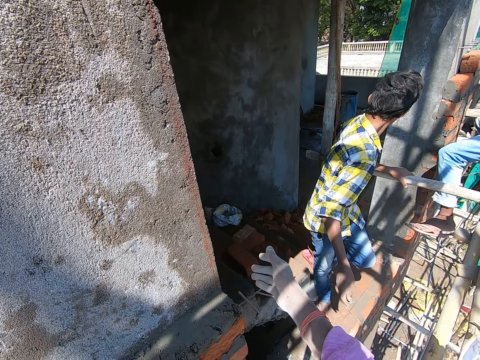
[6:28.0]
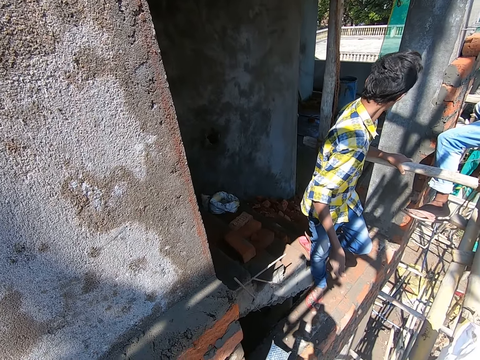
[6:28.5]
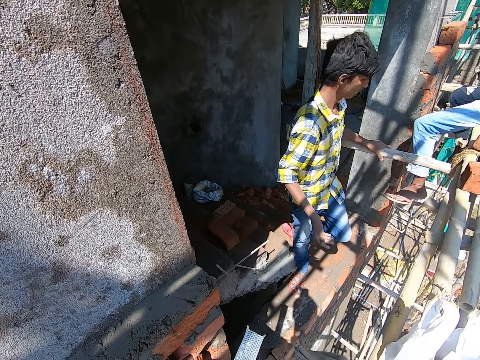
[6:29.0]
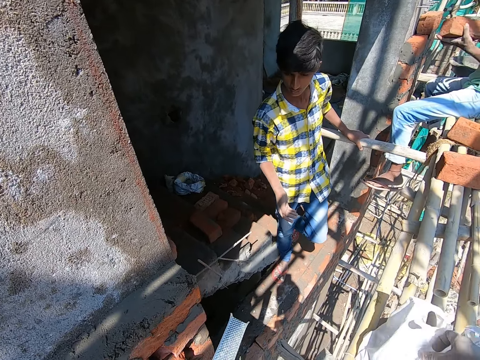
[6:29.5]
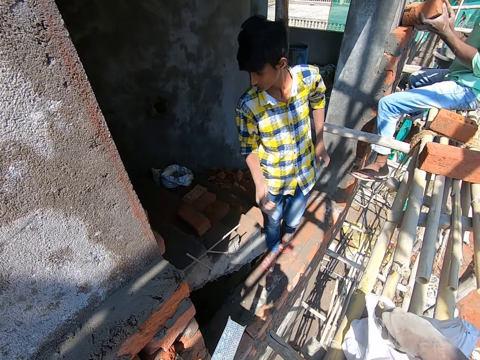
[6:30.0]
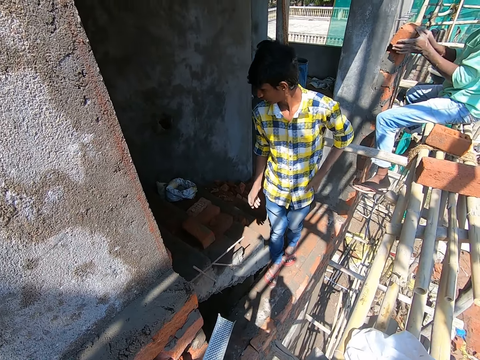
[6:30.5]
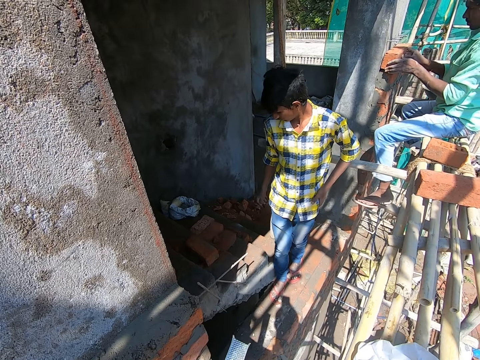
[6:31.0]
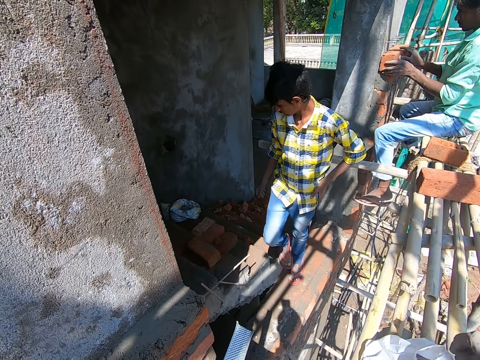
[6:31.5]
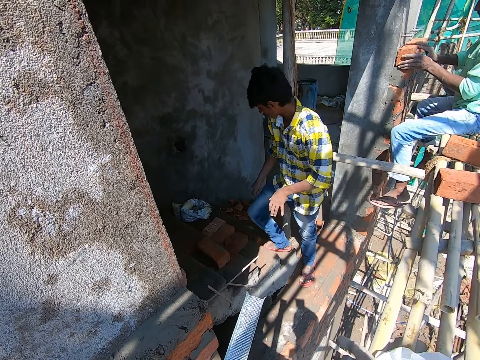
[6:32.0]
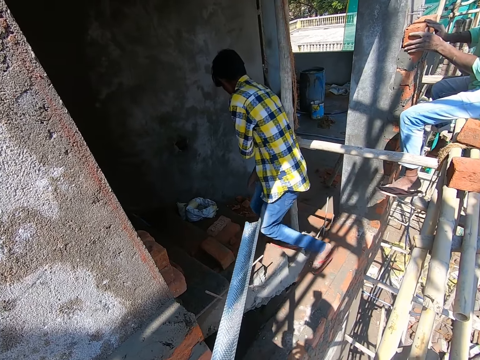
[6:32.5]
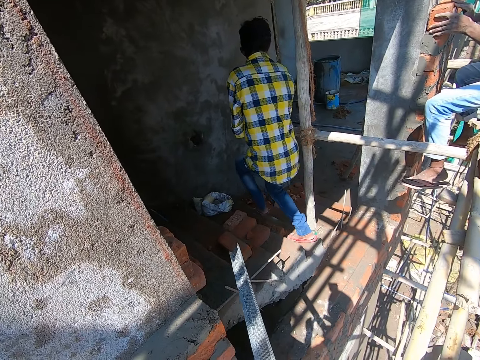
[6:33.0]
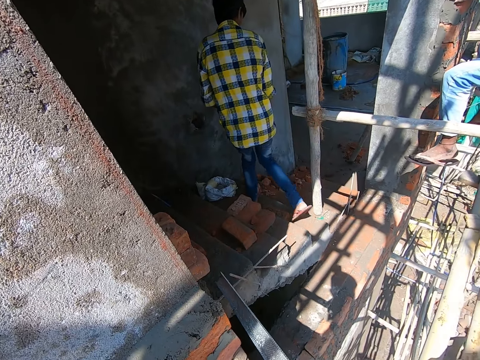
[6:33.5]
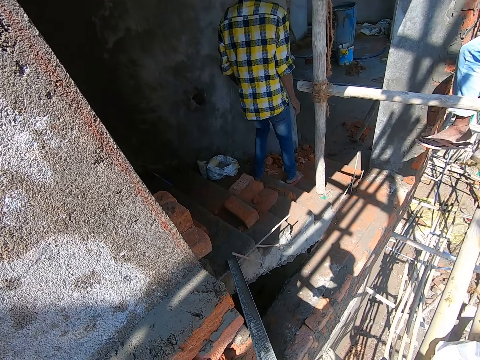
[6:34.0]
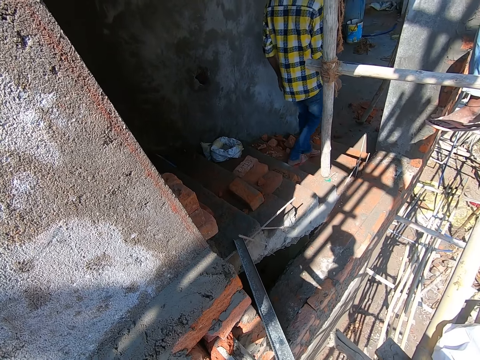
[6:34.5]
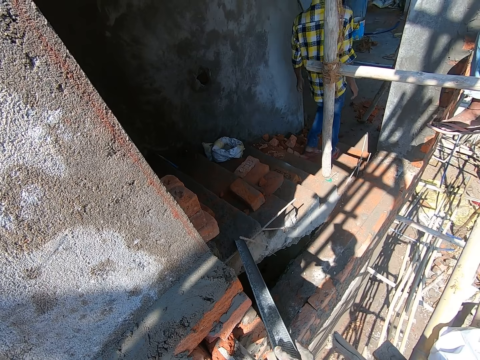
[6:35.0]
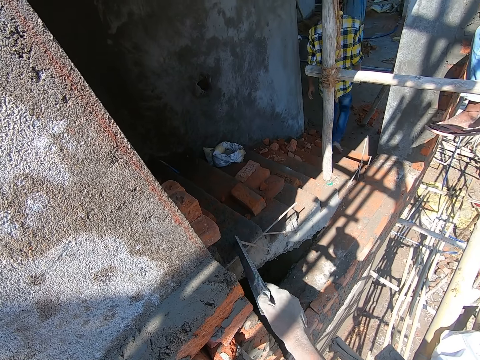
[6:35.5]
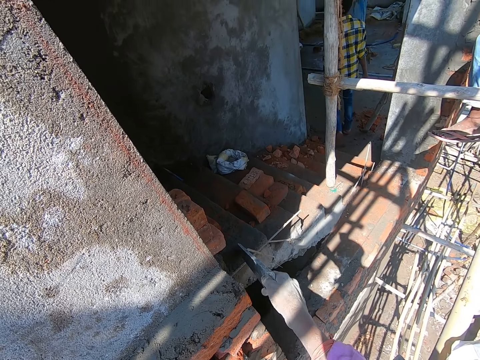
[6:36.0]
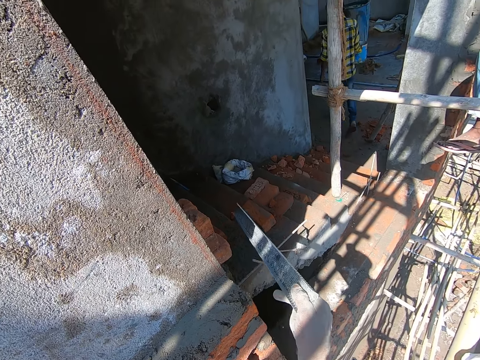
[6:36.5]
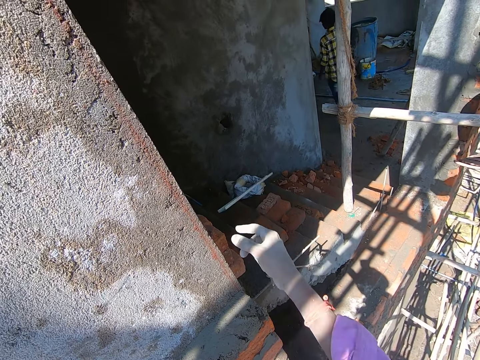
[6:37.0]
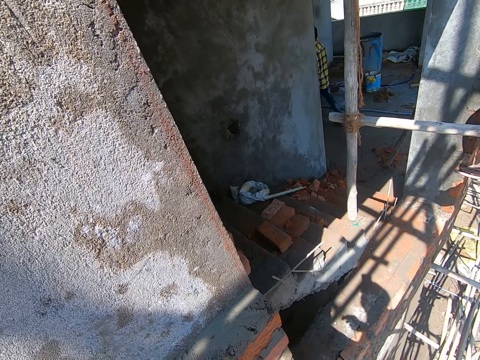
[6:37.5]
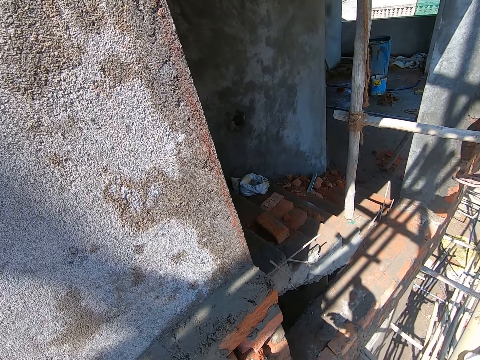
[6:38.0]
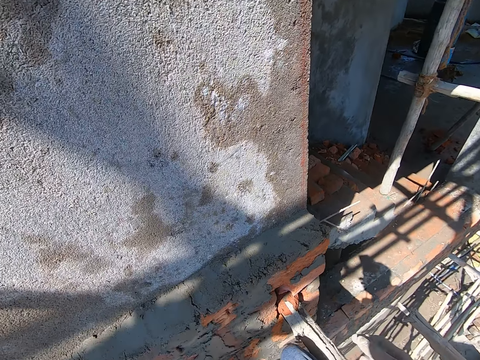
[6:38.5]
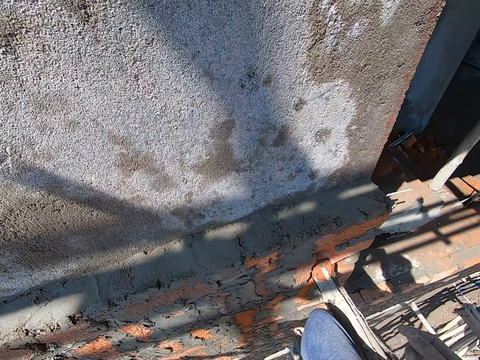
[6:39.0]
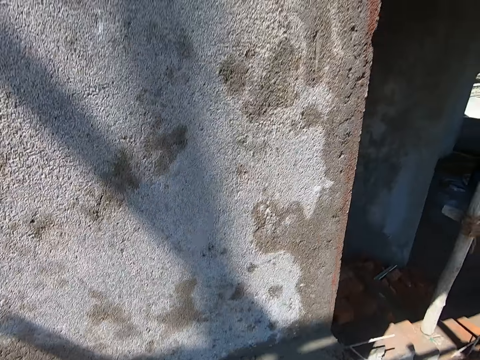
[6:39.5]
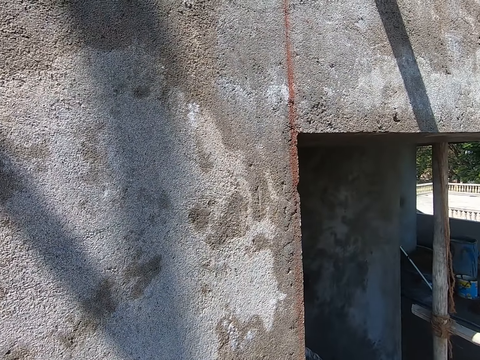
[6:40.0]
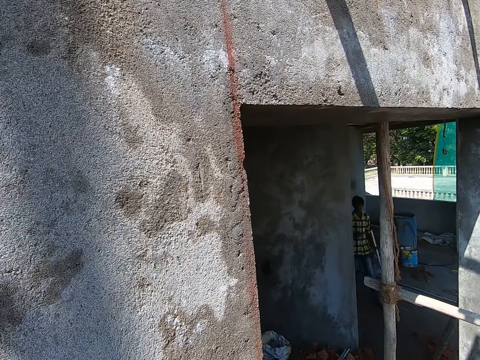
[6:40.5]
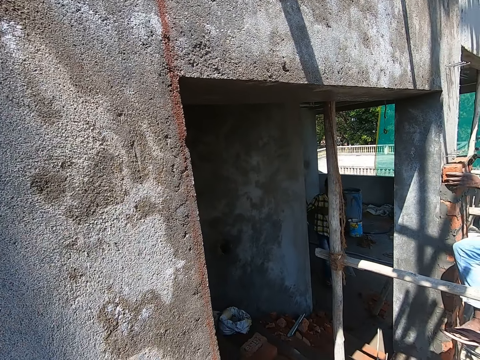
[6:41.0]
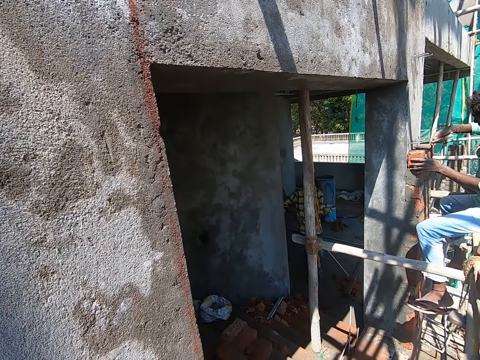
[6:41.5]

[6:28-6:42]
The camera wearer takes a nail from a sack on the scaffold with his right hand. He places the metal plank on the stairway with his left hand. The man moves down the stairway. The camera wearer throws the metal plank on the stairway with his left hand. He looks around.

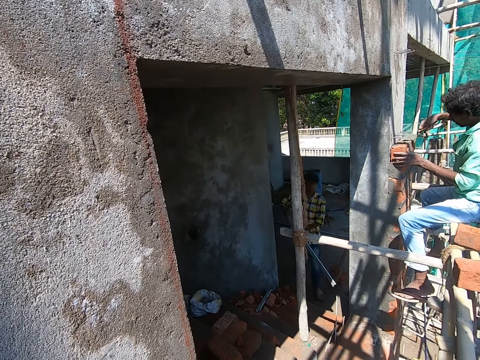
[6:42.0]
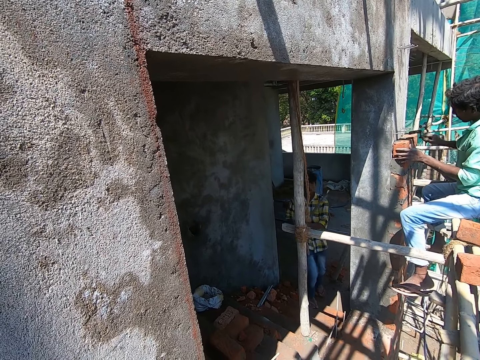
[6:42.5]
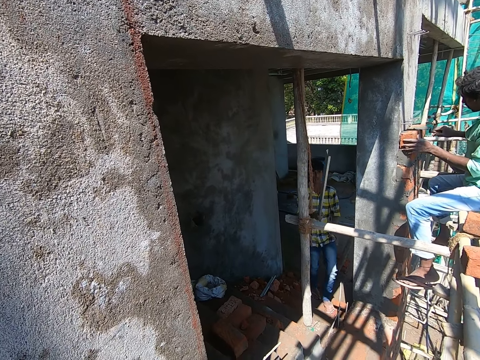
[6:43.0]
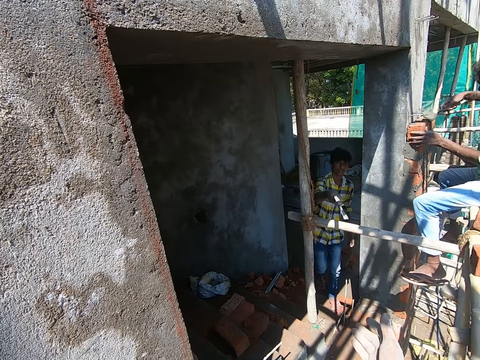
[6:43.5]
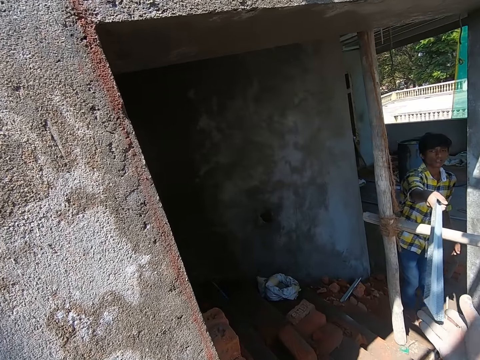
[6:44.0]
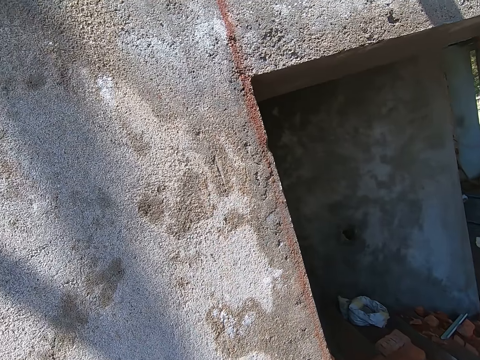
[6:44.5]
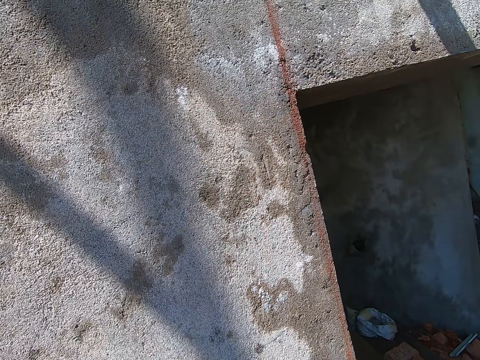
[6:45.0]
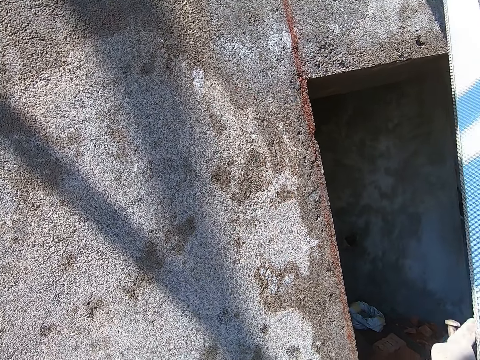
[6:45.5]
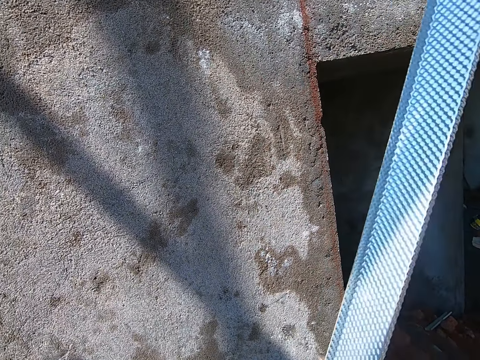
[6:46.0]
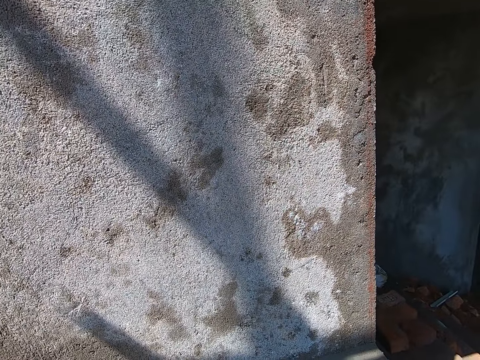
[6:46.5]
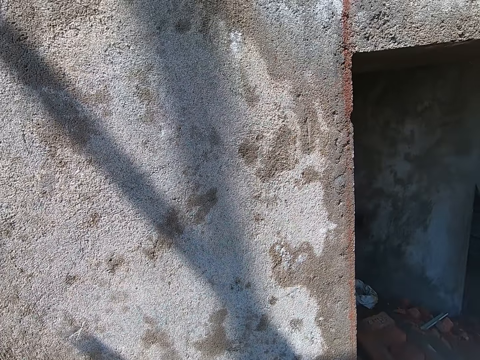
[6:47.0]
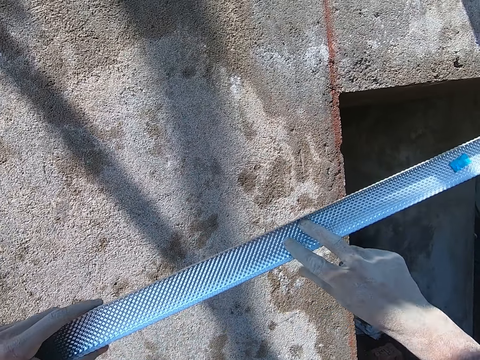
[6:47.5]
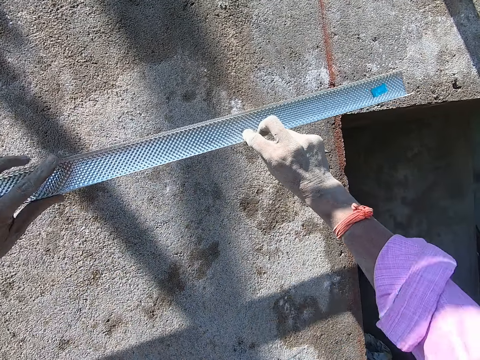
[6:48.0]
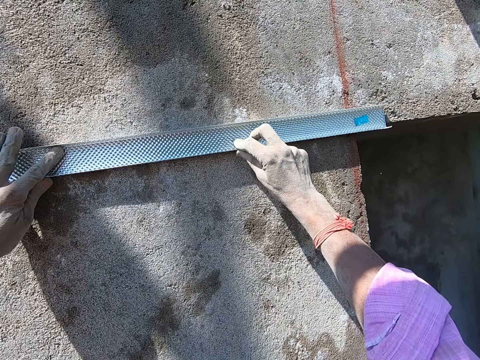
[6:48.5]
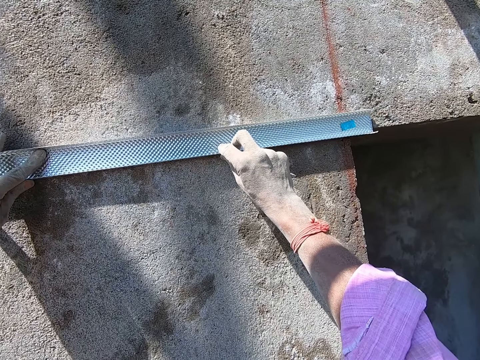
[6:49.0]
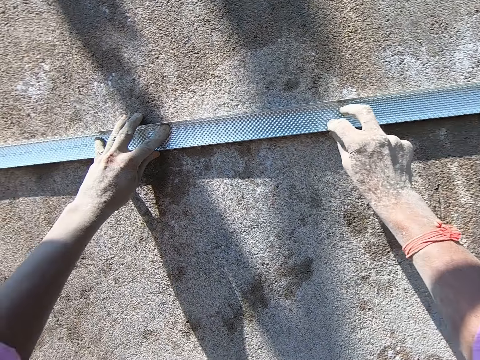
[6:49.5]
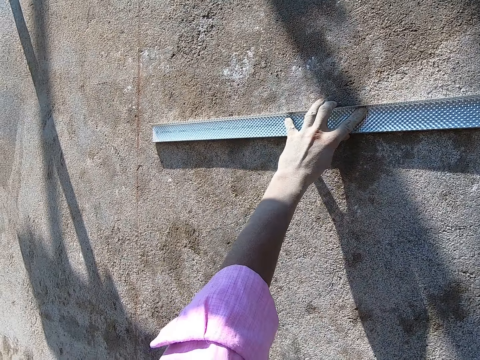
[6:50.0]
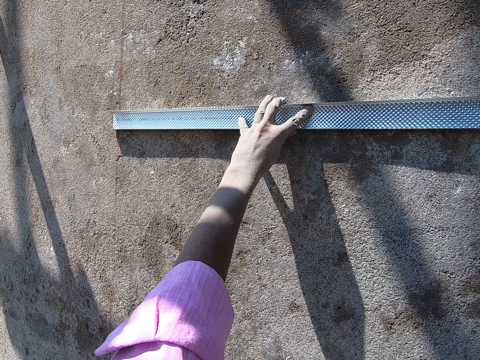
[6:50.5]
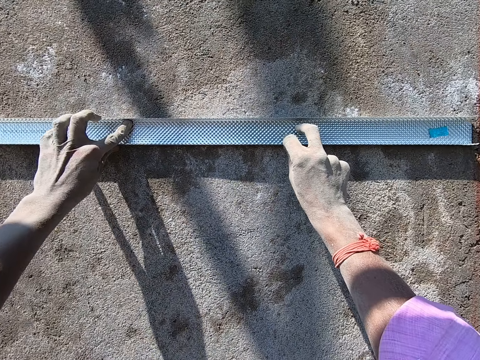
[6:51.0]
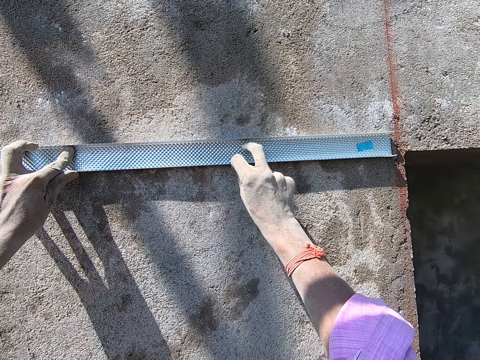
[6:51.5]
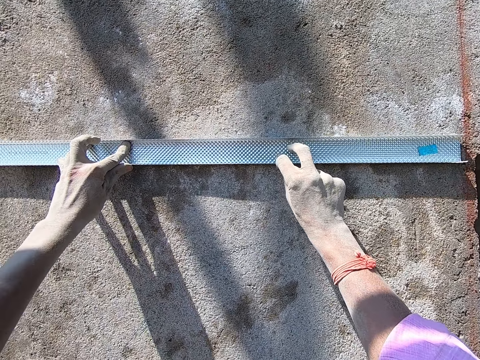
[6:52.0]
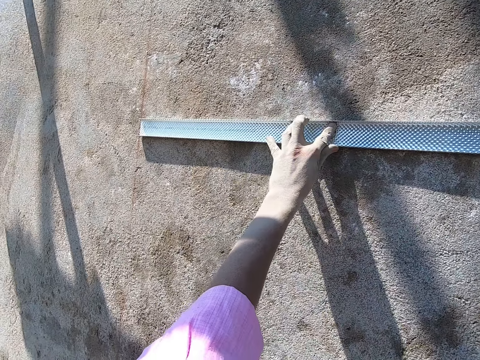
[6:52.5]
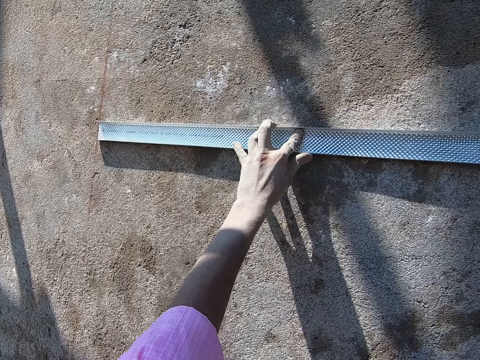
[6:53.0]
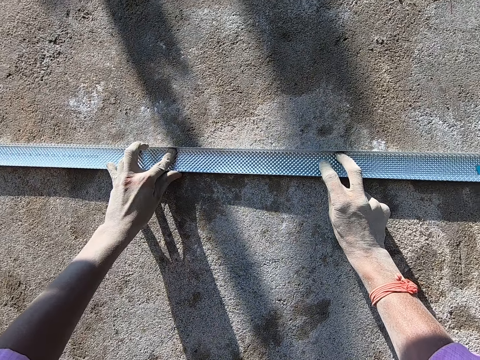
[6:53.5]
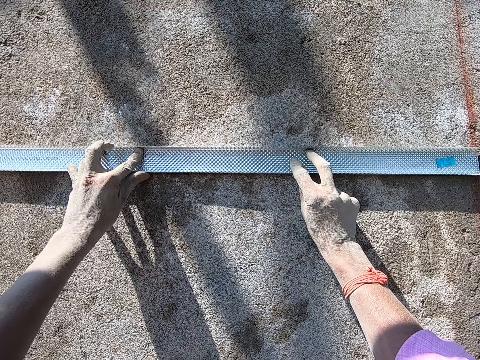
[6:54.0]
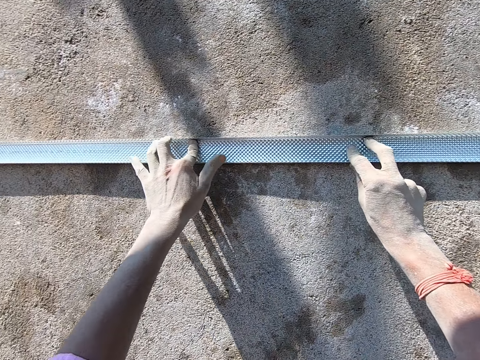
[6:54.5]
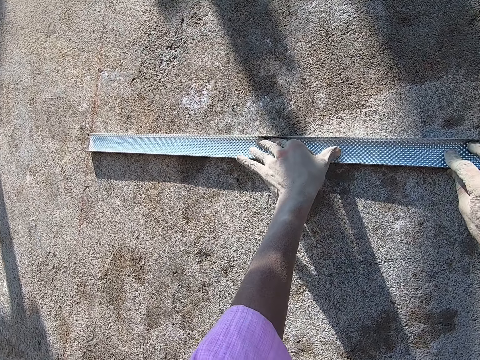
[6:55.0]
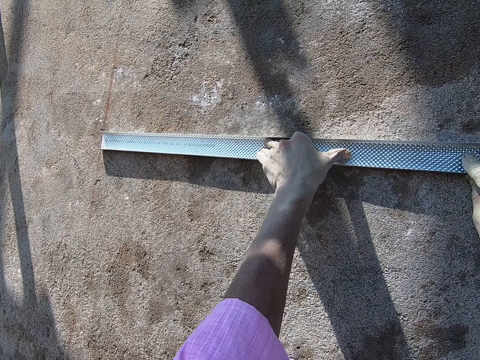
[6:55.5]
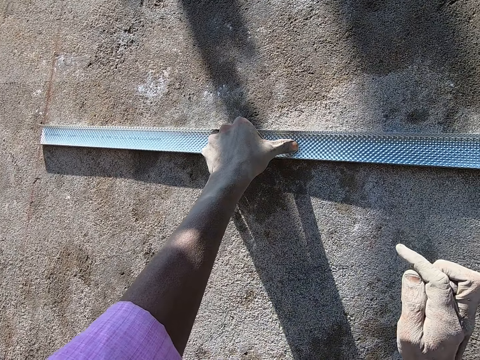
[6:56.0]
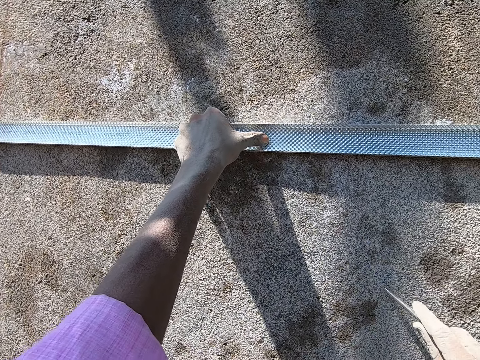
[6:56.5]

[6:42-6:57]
The man hands the camera wearer a metal plank with his right hand. The camera wearer takes the metal plank from the man with his right hand. He holds the metal plank with both hands. He places the metal plank on the wall with both hands. He adjusts the metal plank on the wall with both hands. He holds the metal plank on the wall with his left hand.
